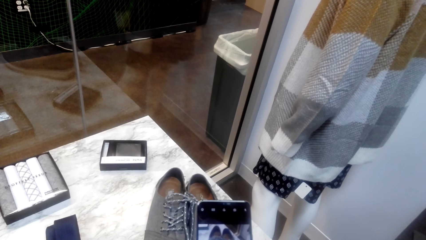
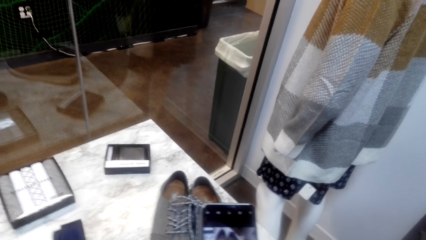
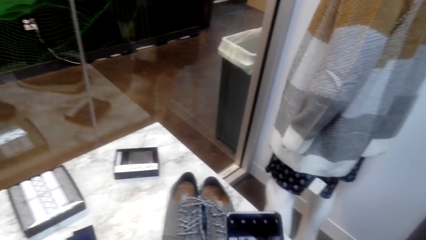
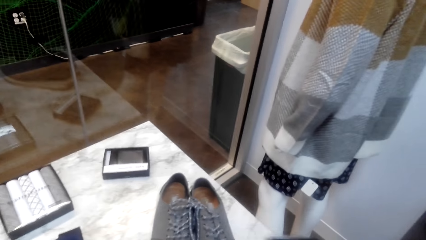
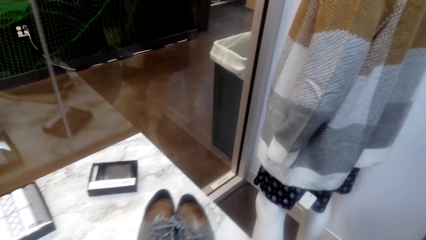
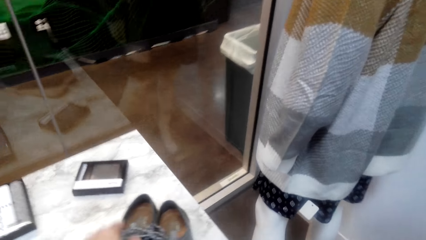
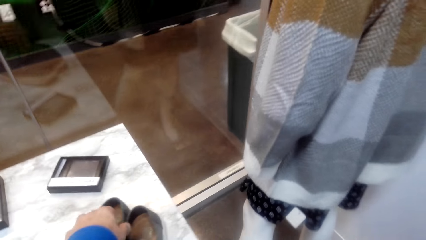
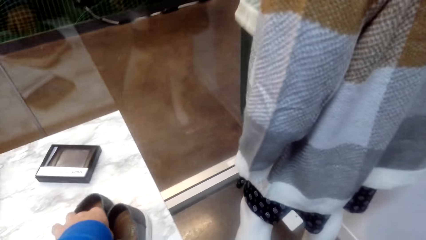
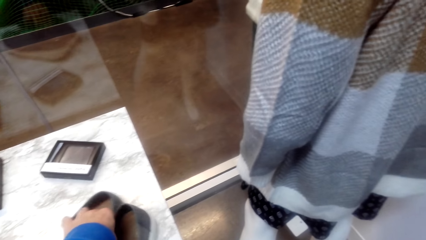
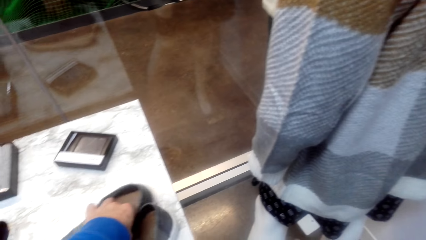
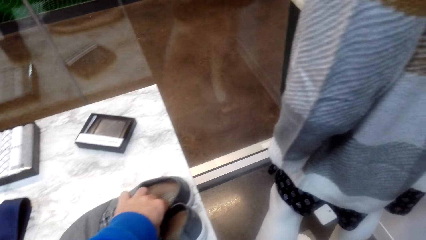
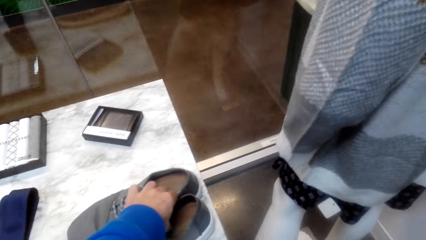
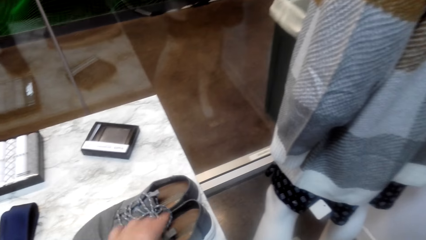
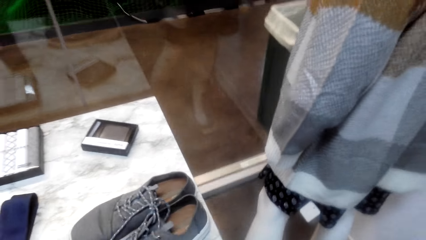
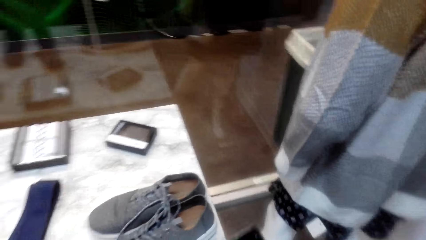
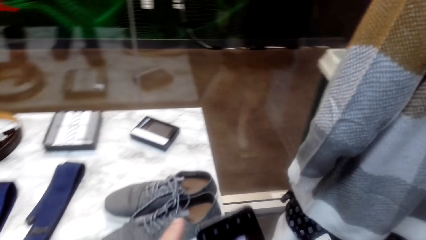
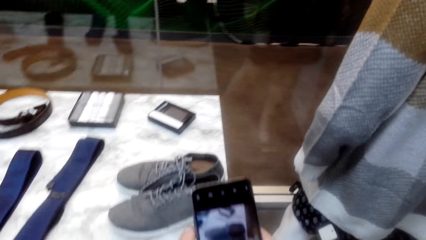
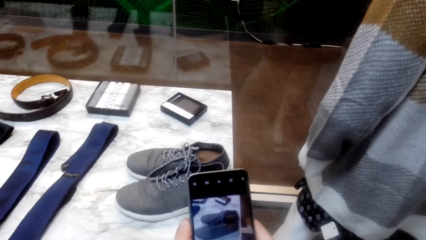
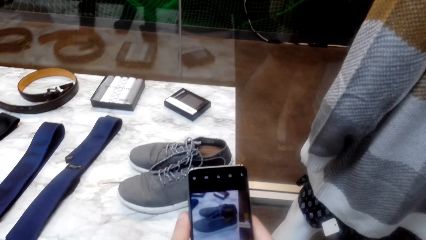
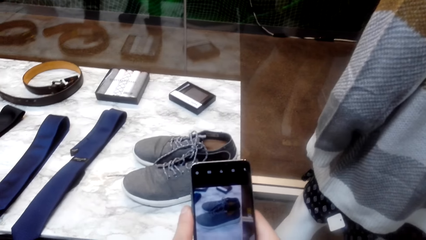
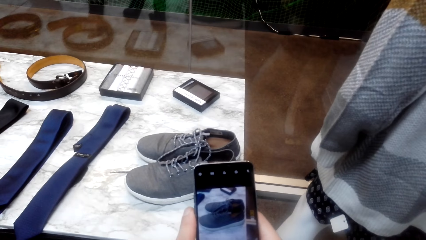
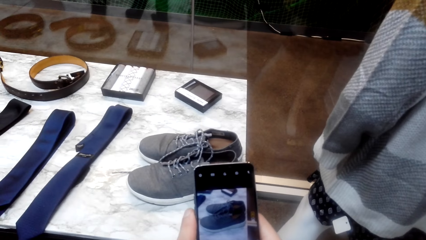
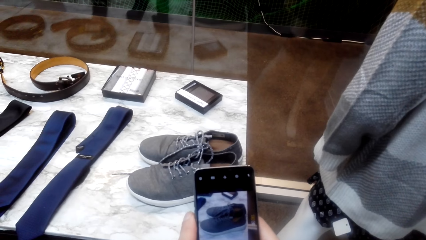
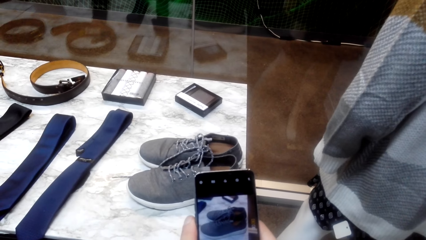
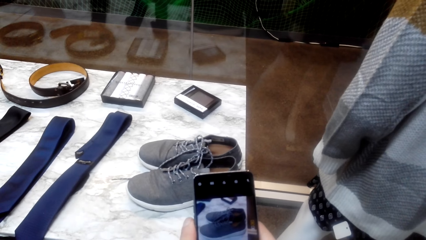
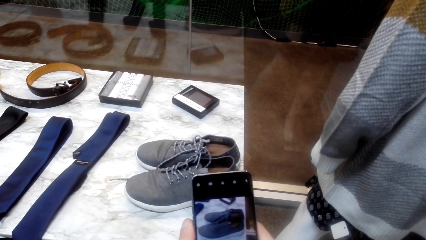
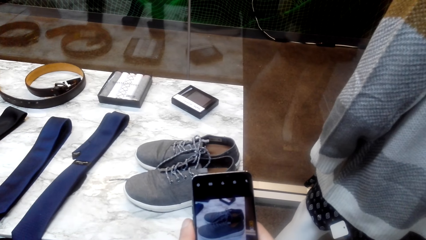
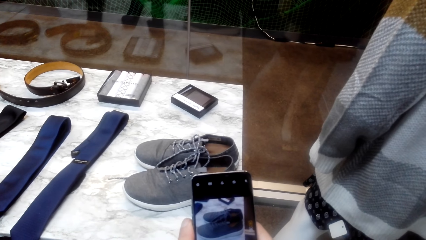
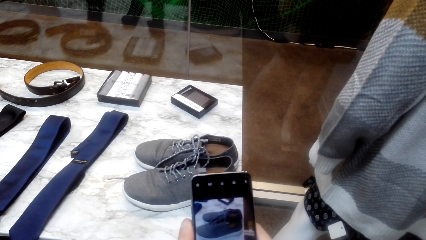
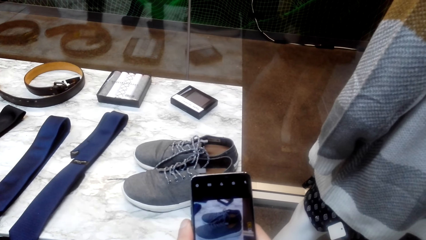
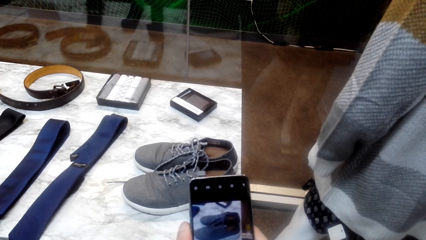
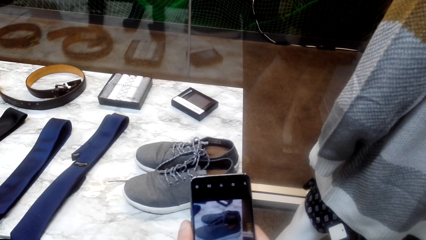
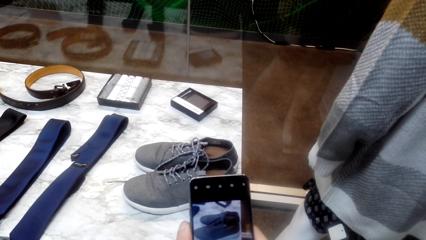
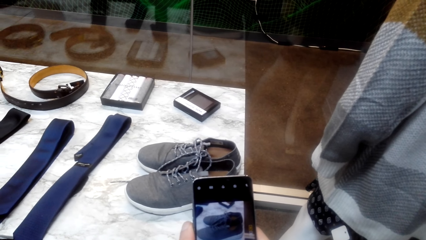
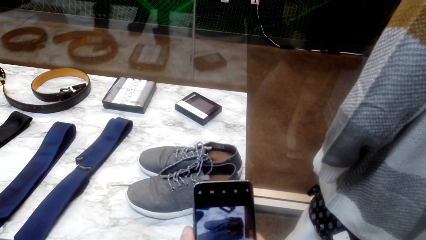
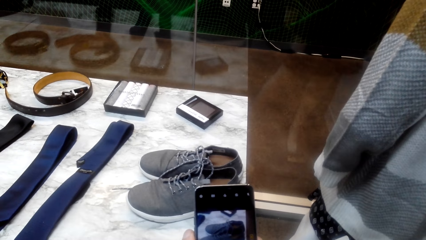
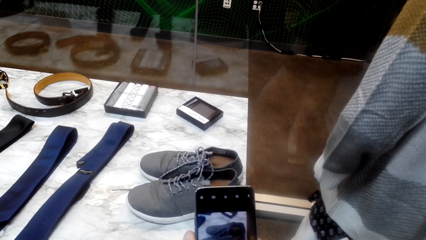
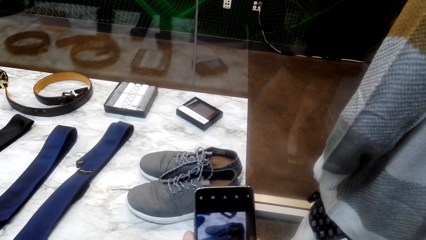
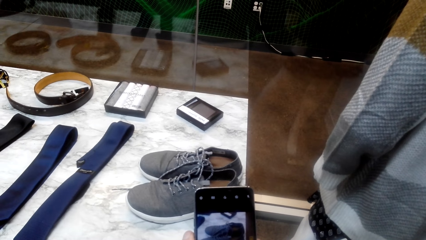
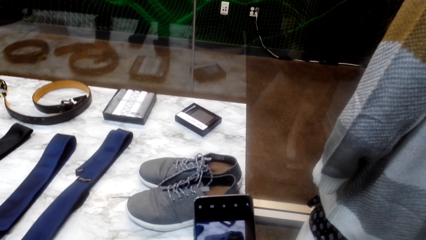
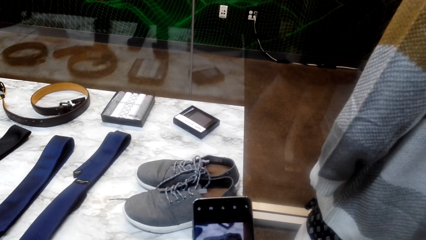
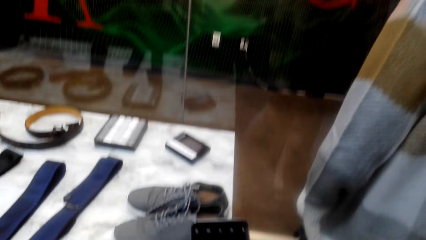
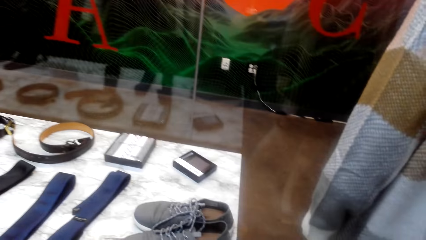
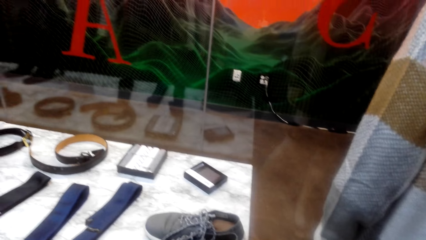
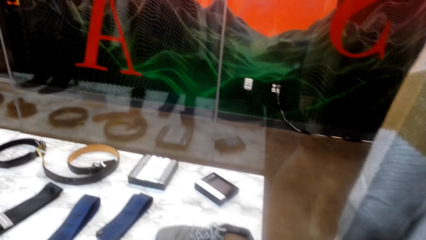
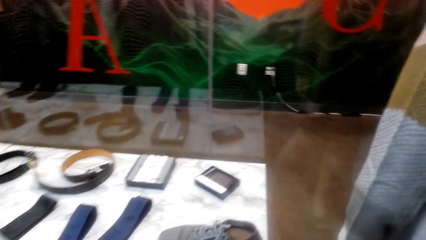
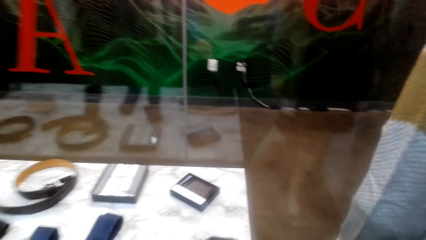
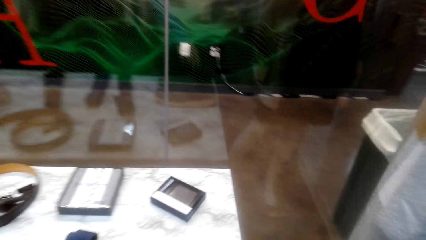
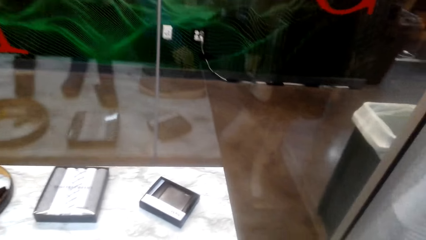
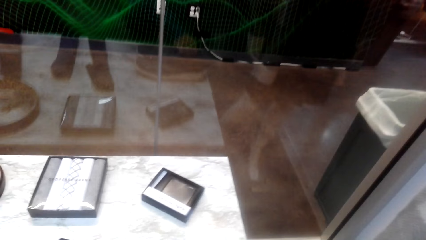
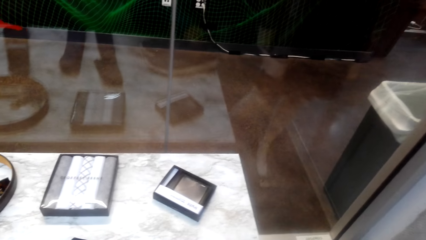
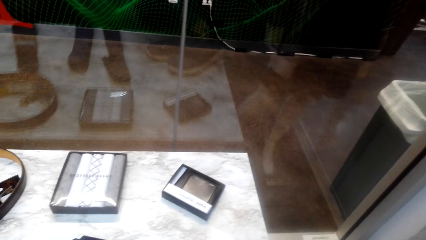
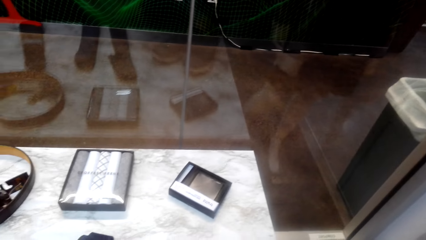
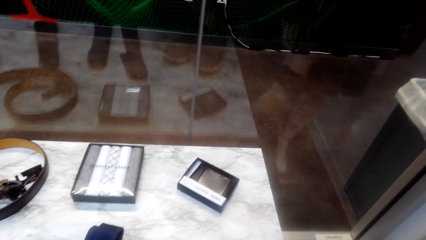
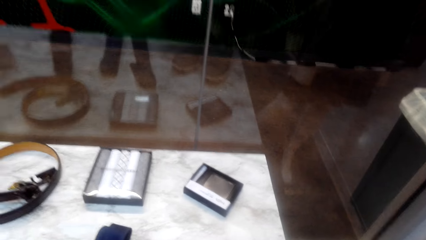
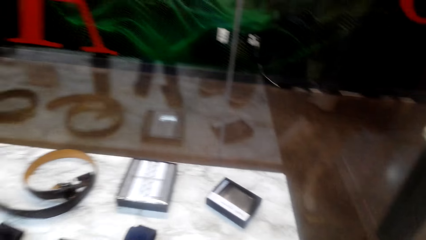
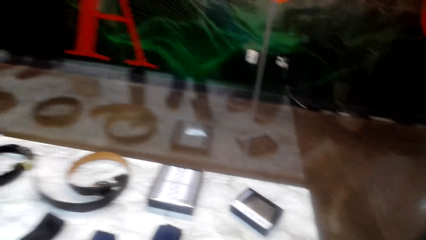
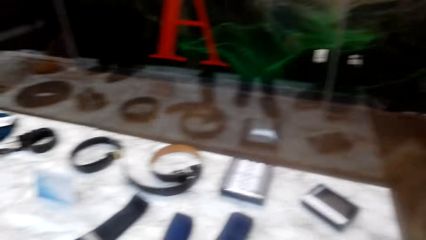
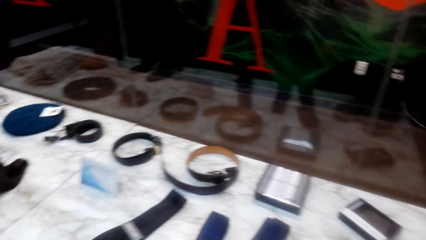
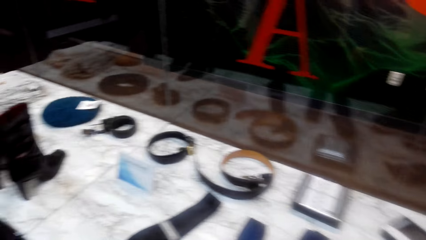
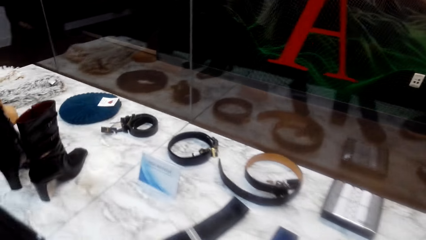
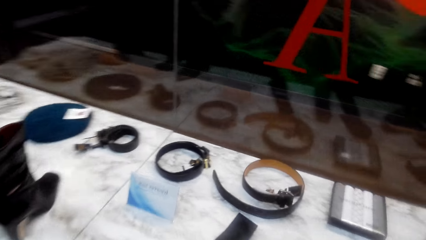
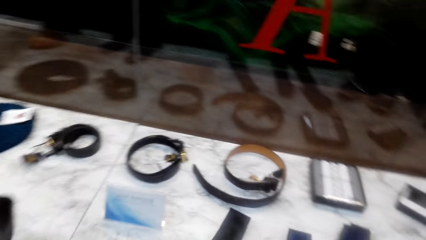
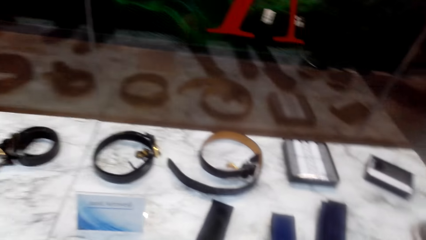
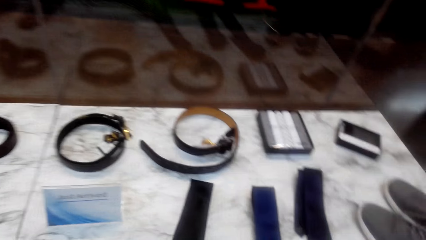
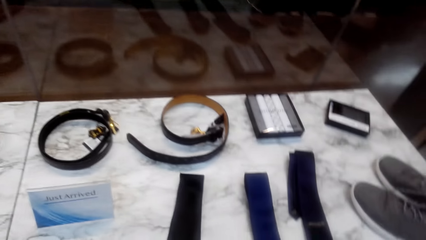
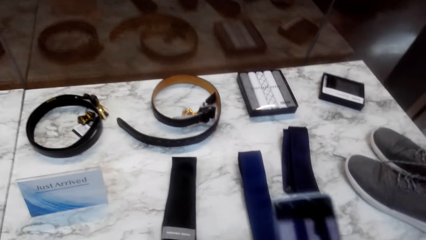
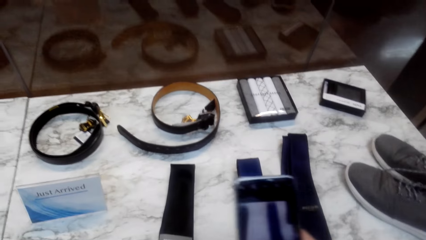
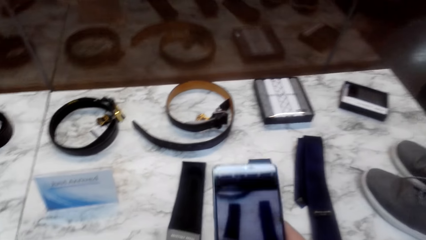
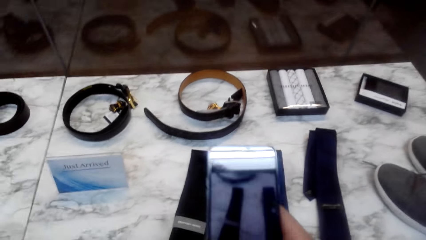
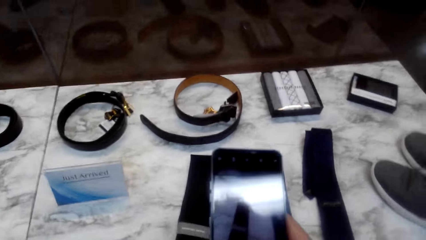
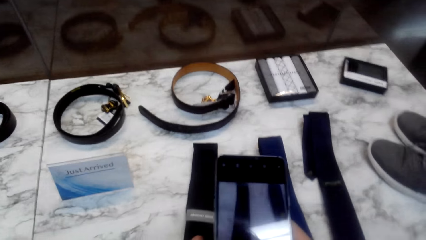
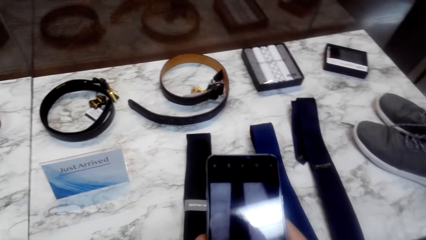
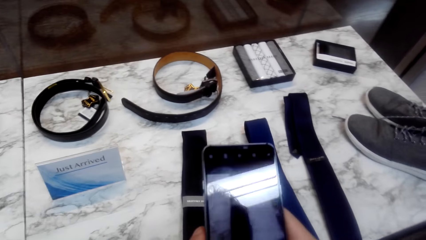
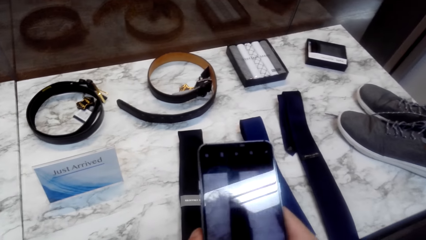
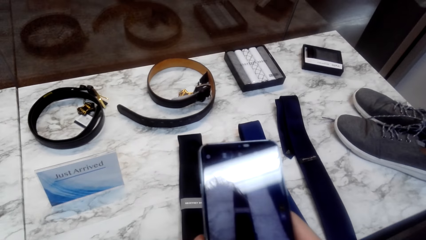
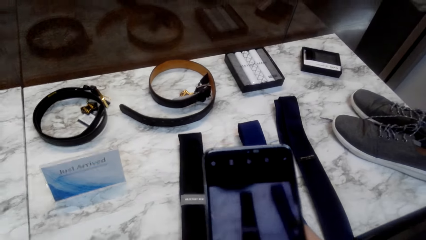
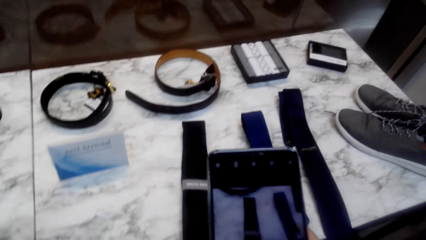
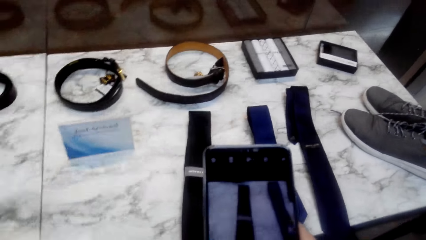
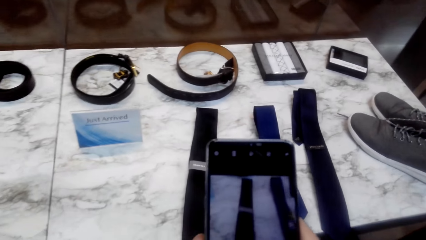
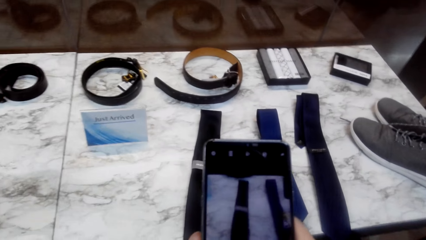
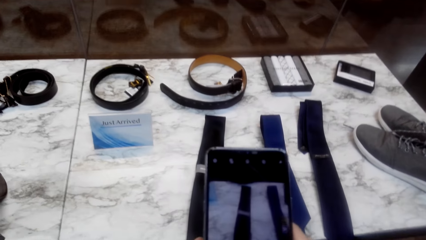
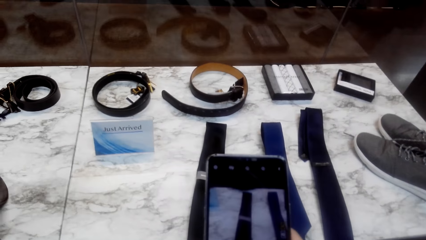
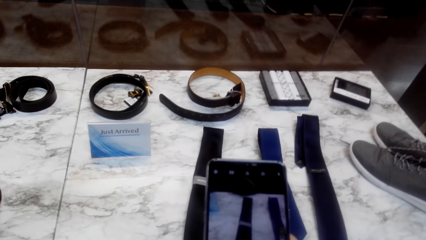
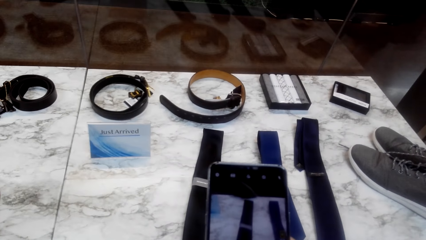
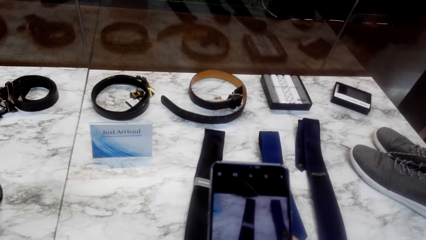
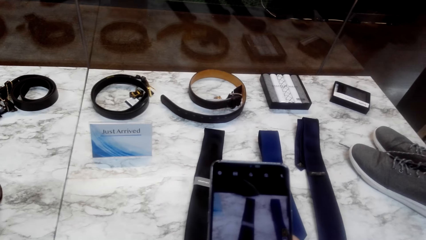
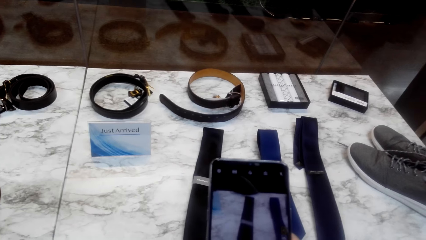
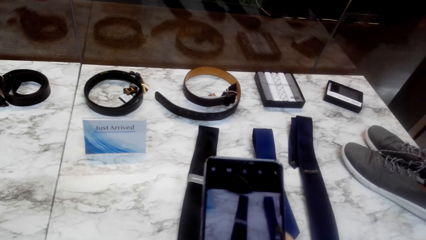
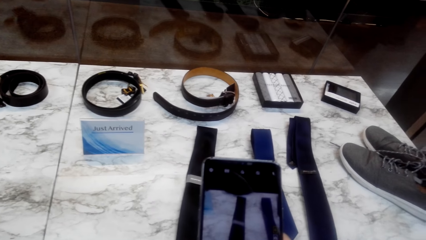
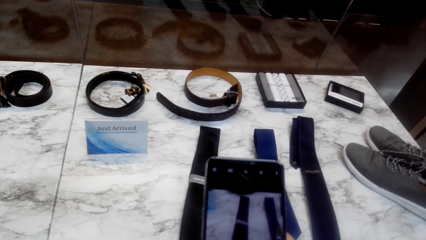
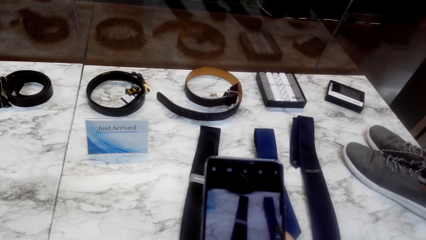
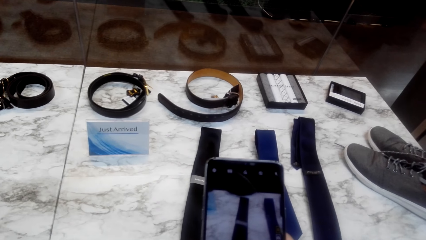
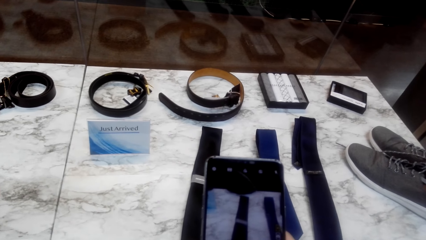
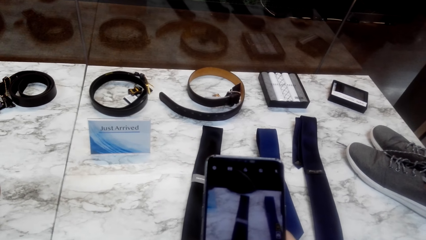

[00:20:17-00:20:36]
The camera wearer moves the shoes. They take the photo of the neck tie.
